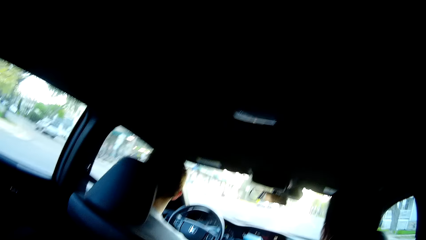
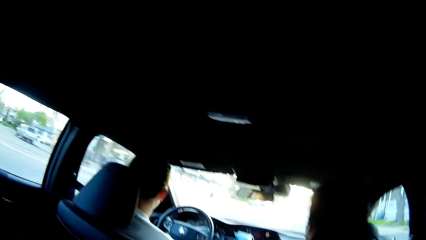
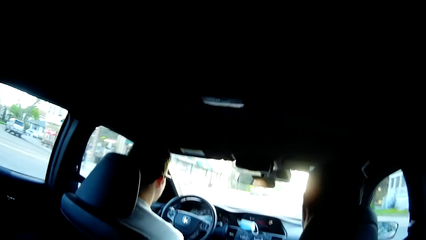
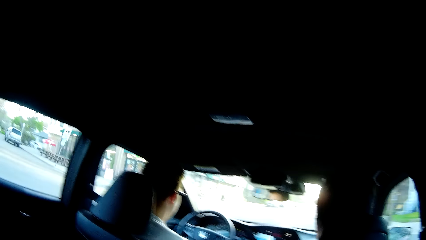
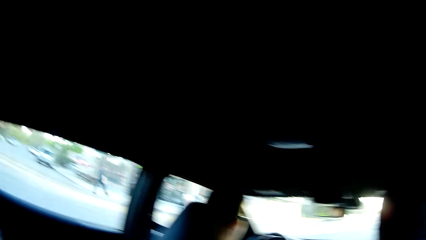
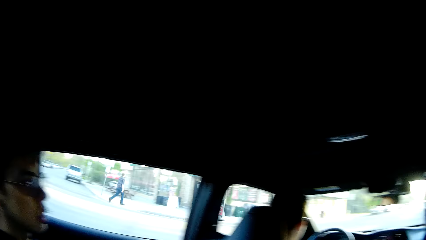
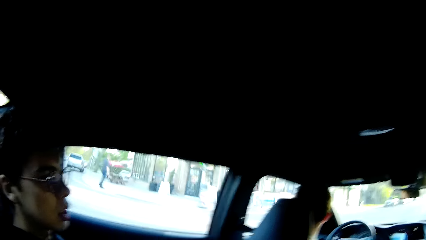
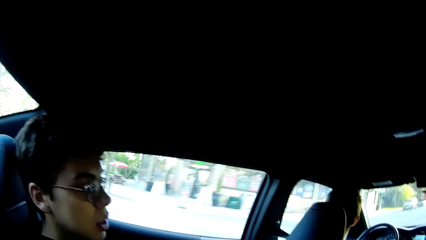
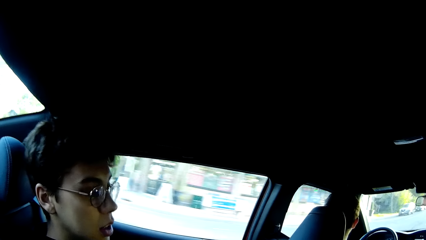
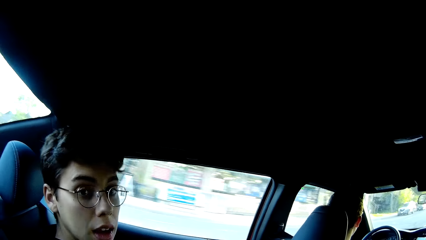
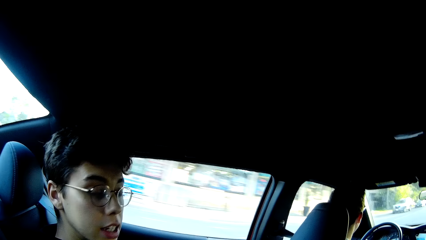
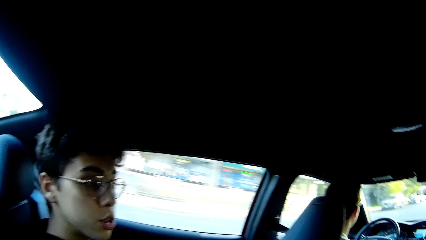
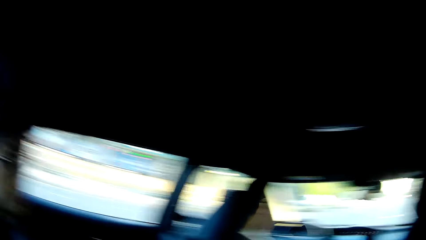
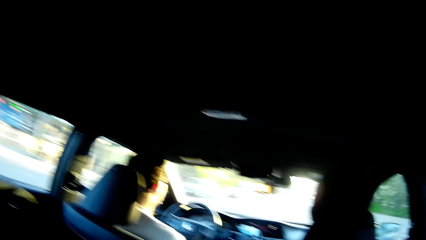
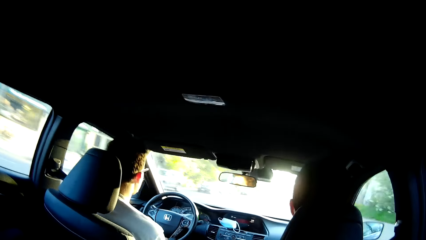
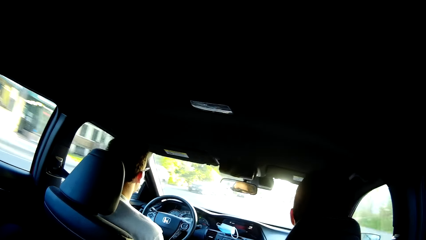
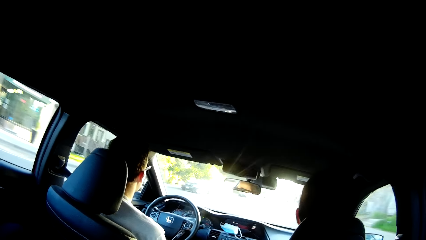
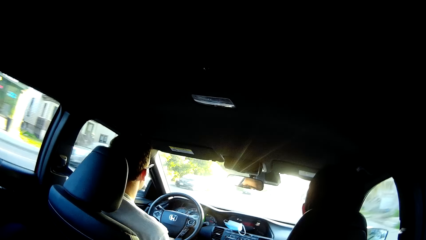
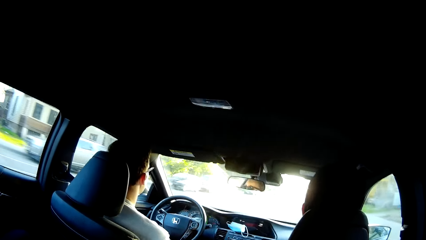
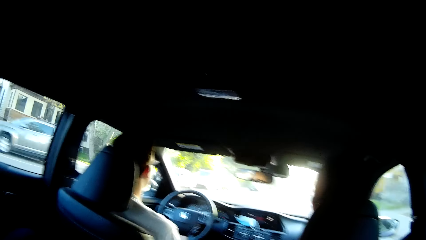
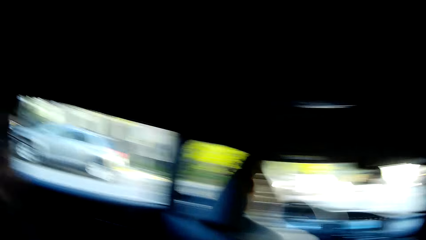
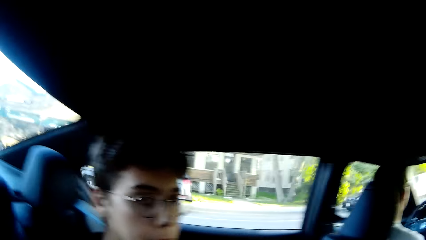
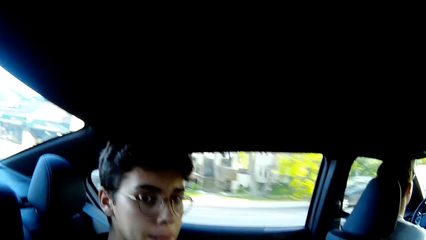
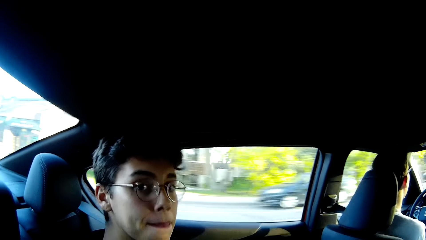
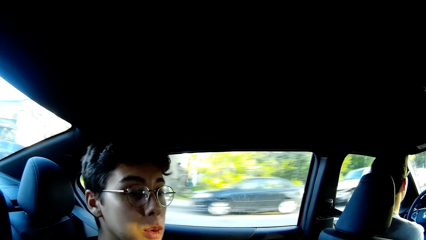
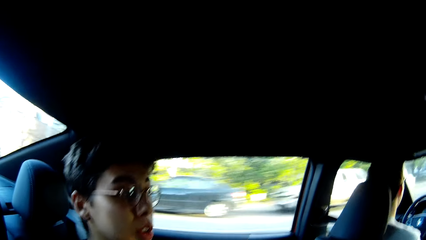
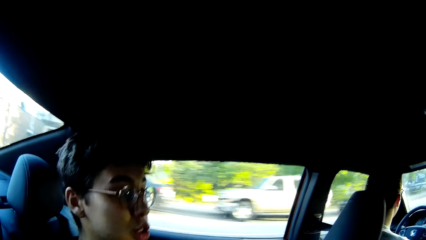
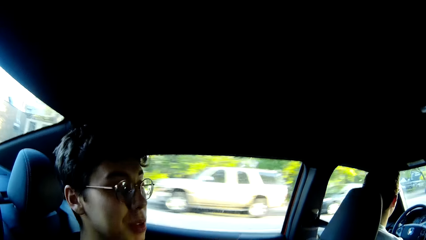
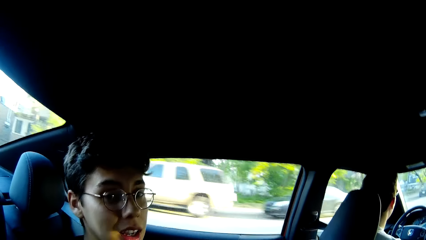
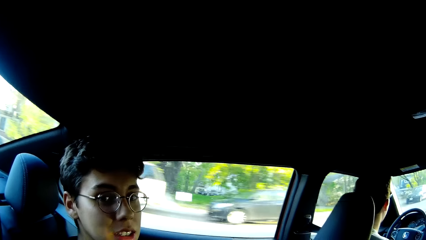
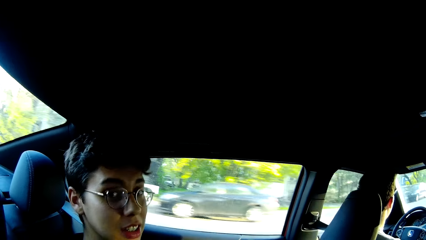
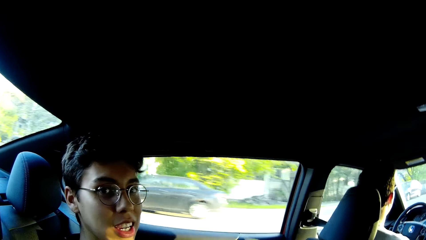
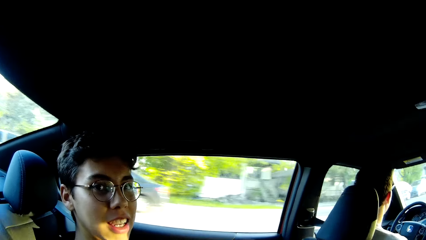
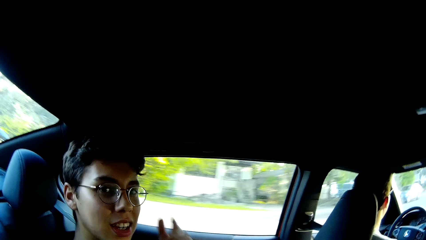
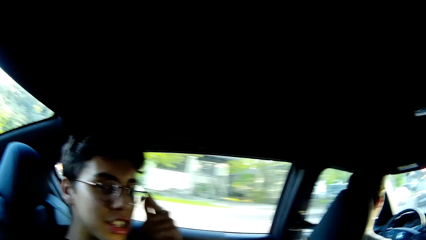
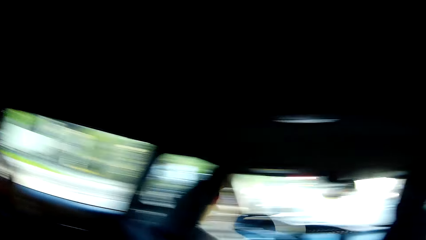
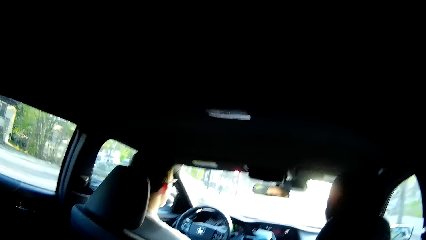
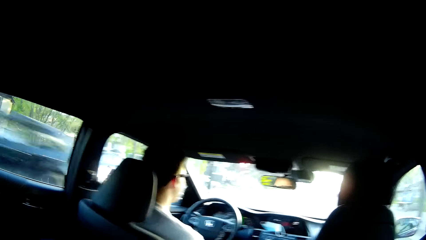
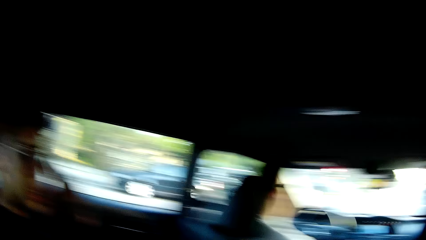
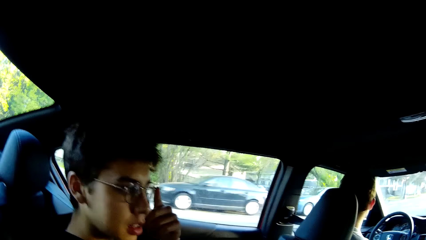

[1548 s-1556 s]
A man interacts with the camera wearer.

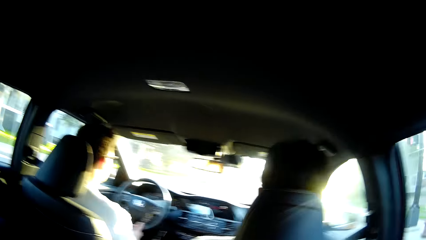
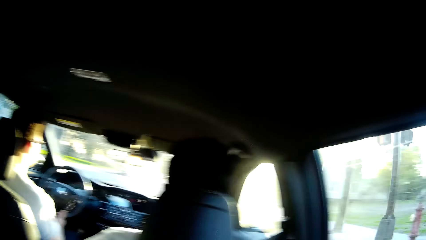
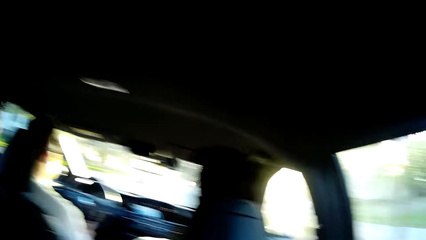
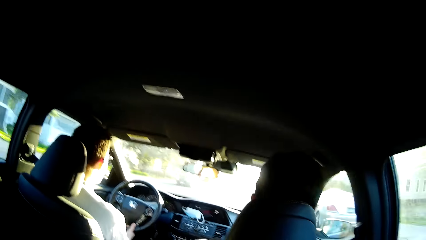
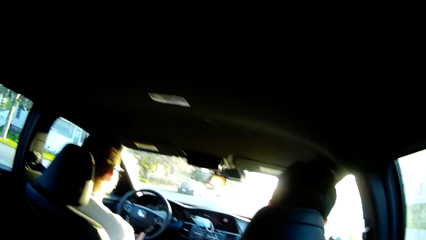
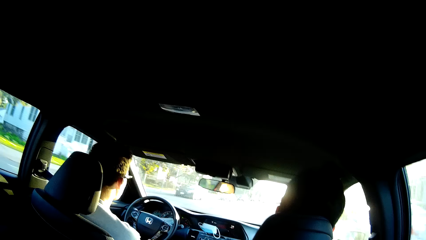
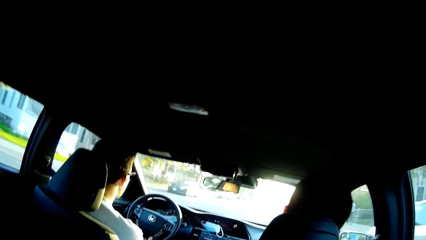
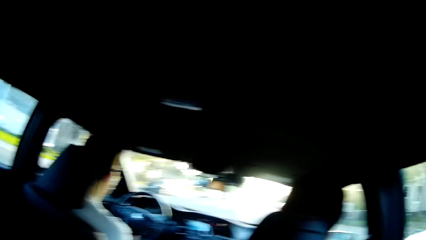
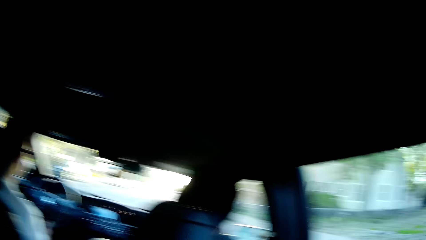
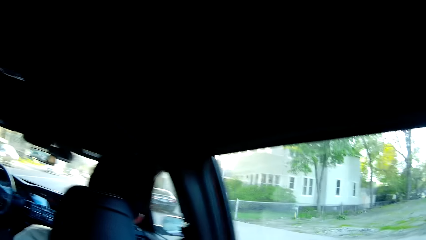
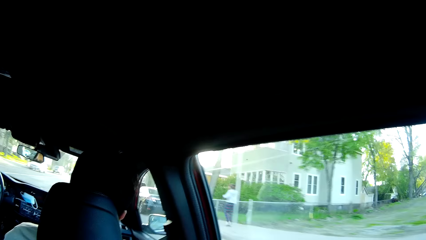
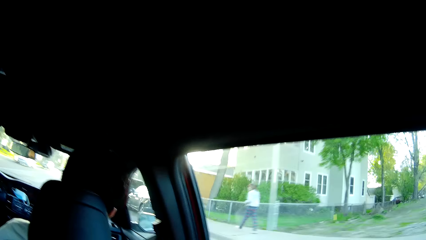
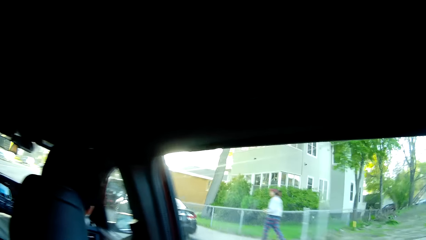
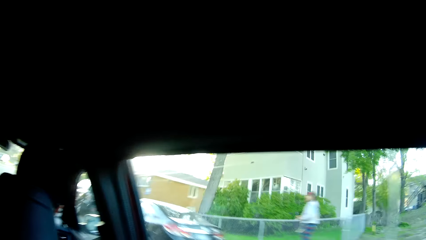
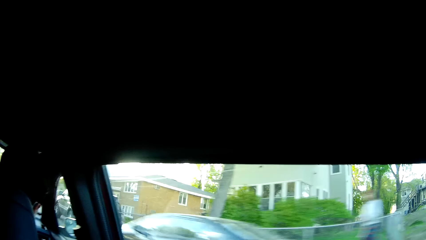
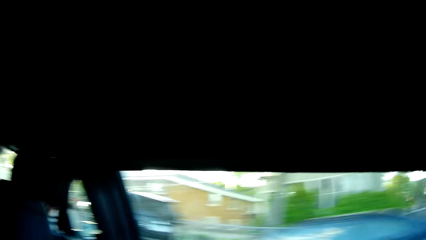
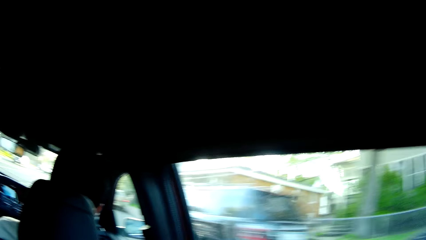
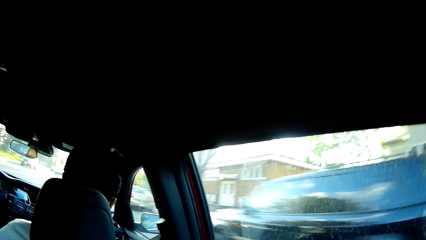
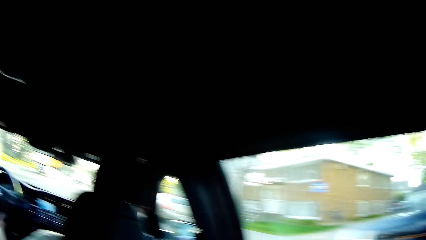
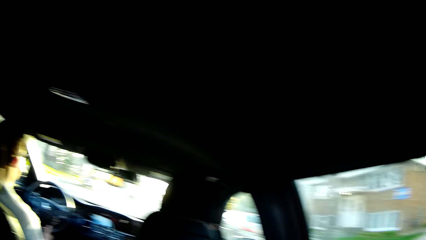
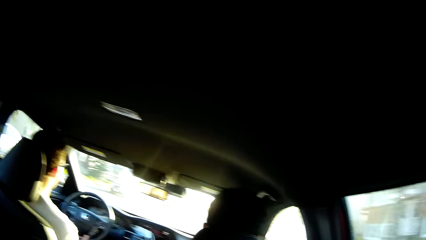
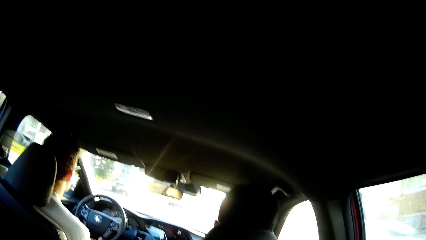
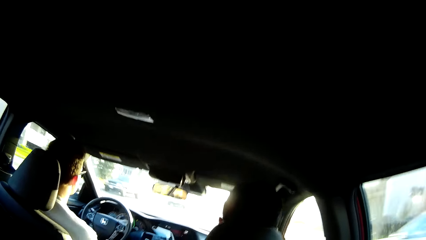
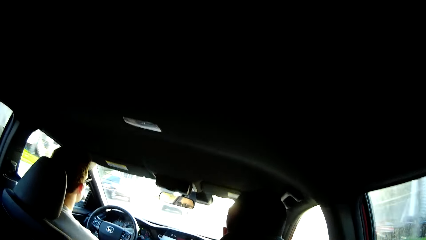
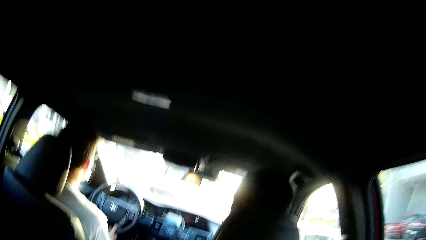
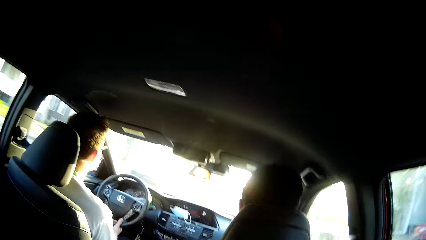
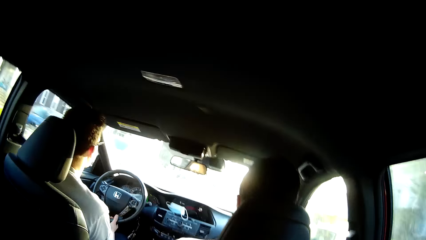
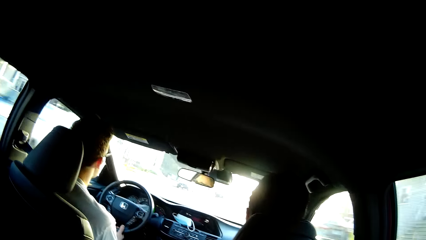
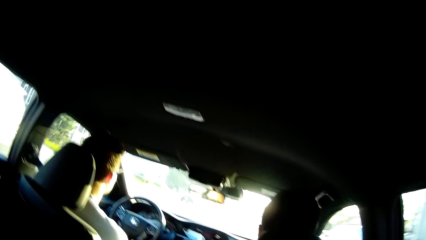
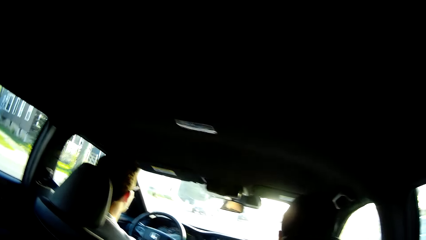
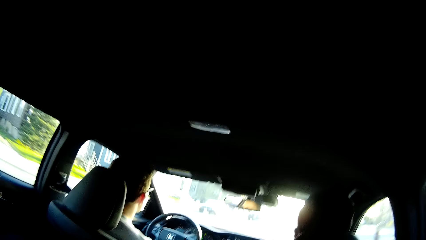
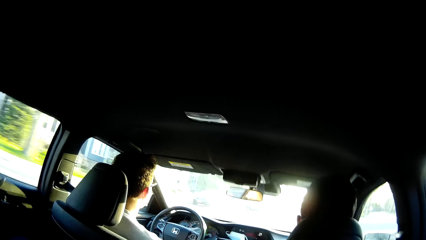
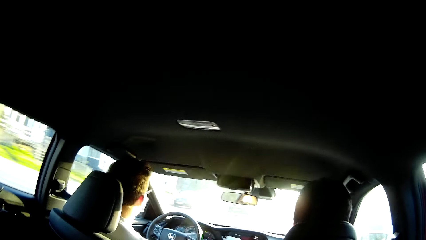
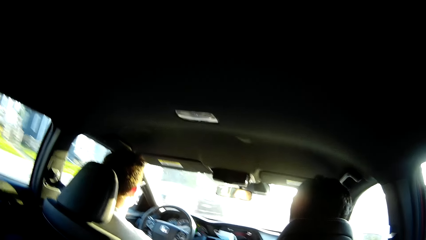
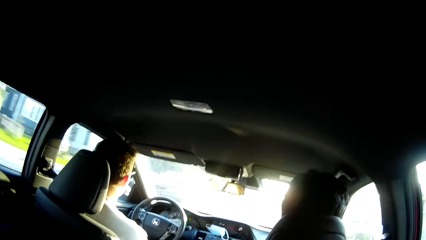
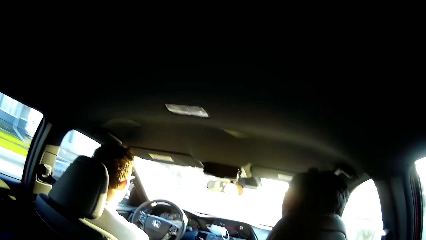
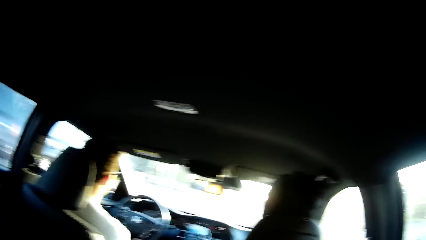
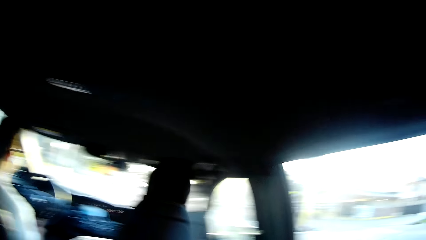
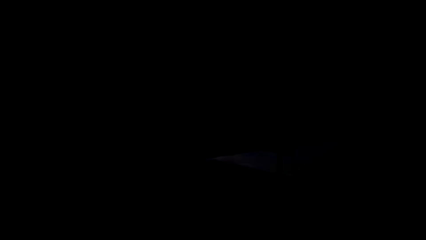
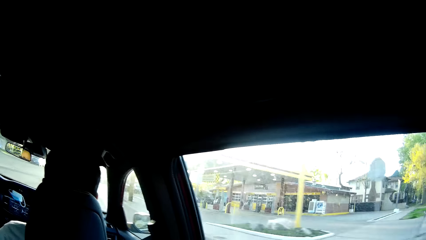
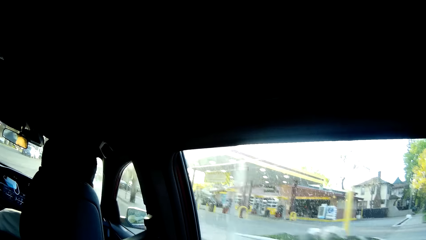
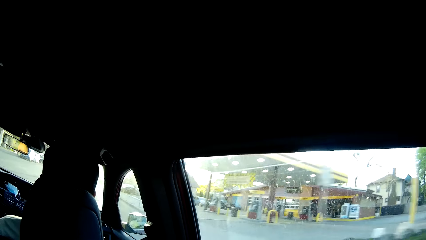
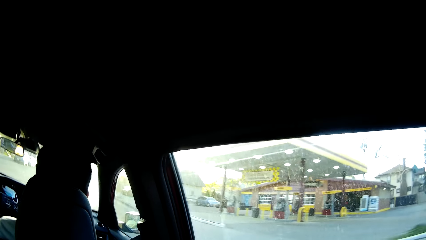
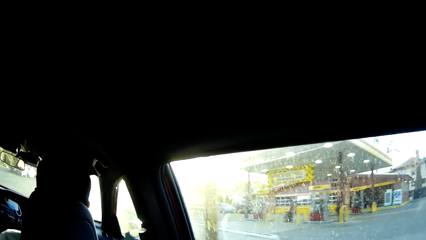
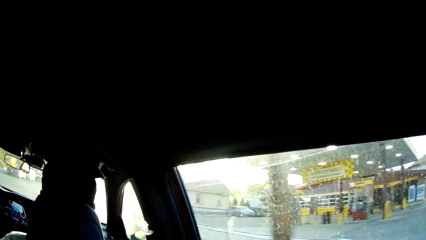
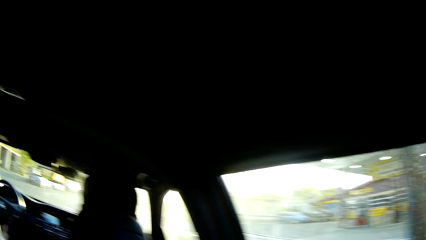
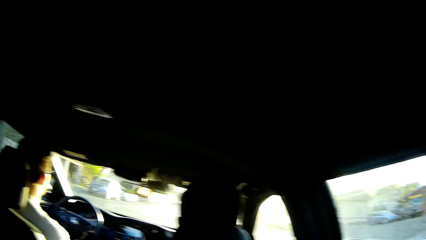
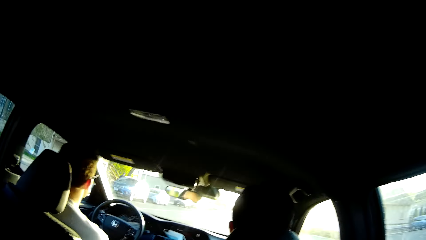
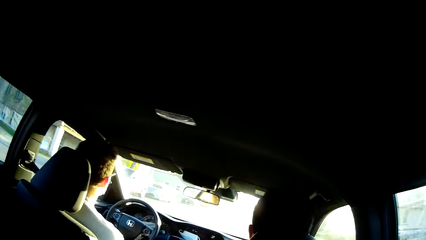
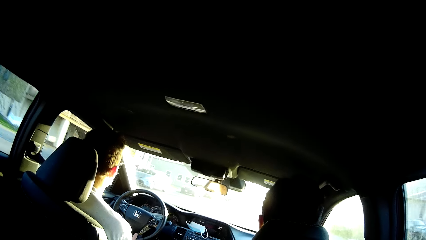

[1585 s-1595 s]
The camera wearer looks through the car windows.
